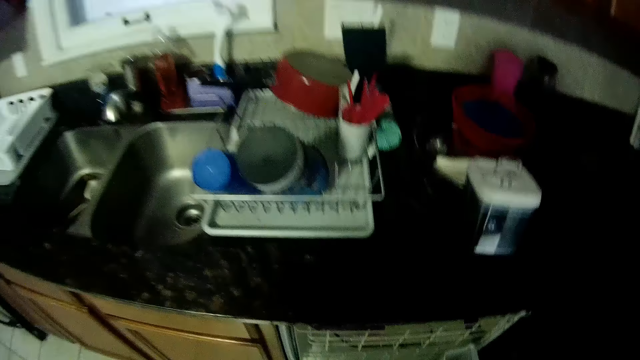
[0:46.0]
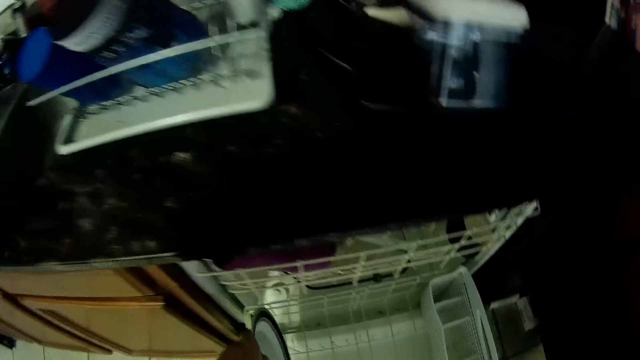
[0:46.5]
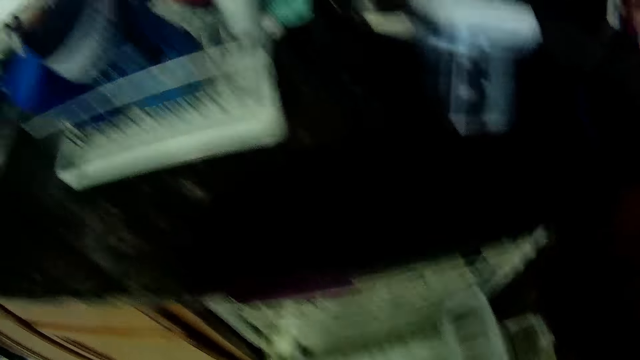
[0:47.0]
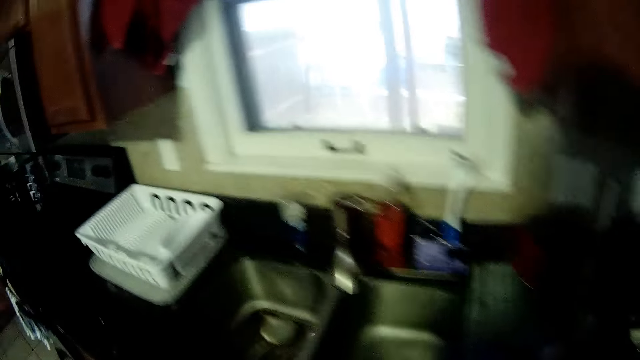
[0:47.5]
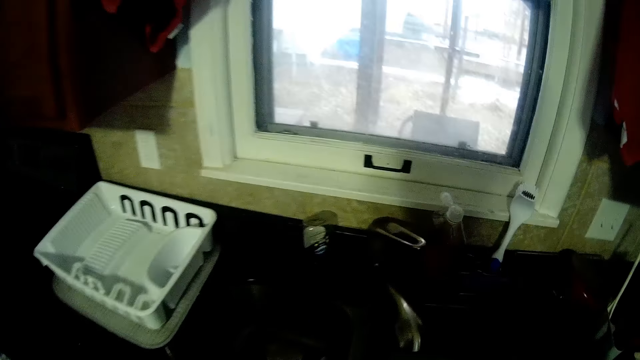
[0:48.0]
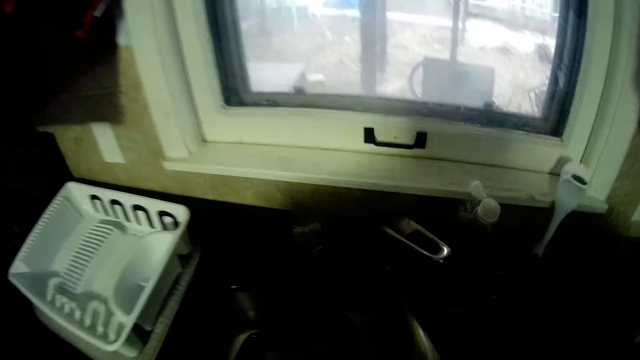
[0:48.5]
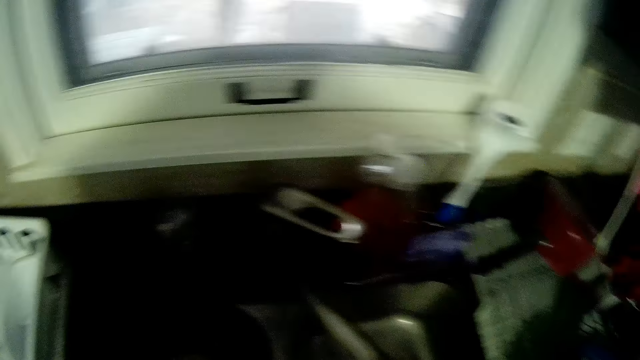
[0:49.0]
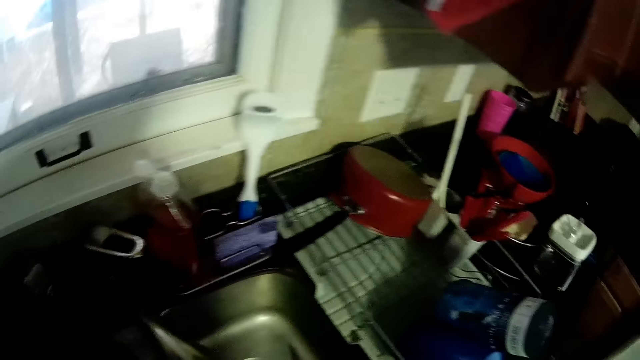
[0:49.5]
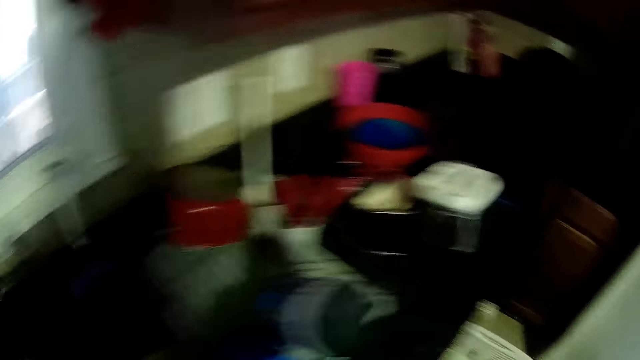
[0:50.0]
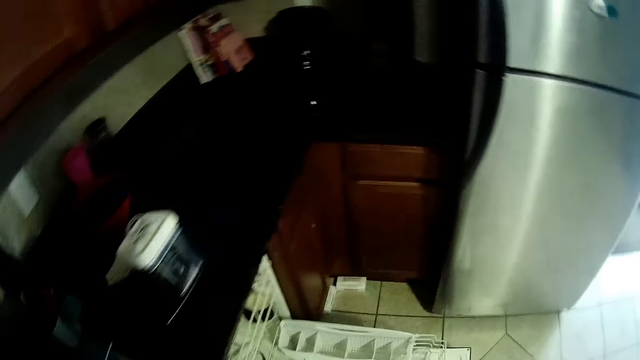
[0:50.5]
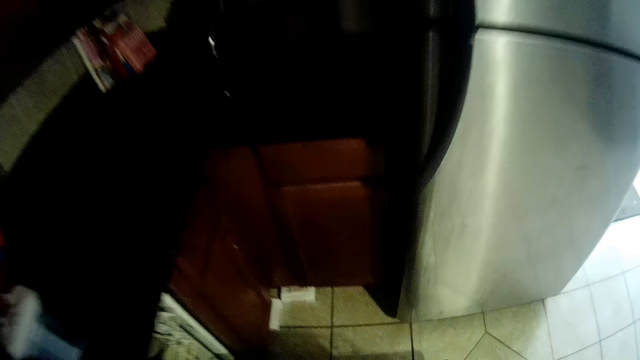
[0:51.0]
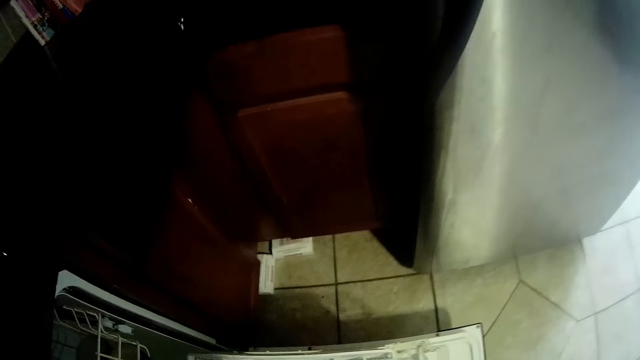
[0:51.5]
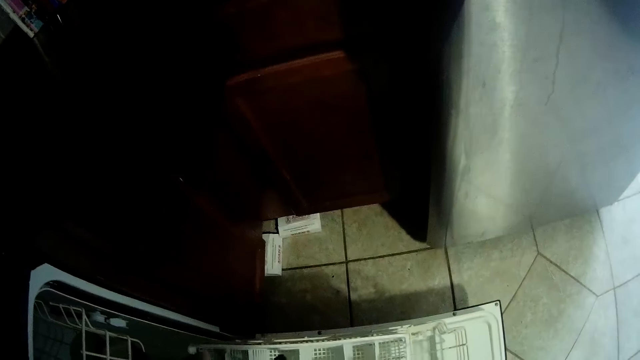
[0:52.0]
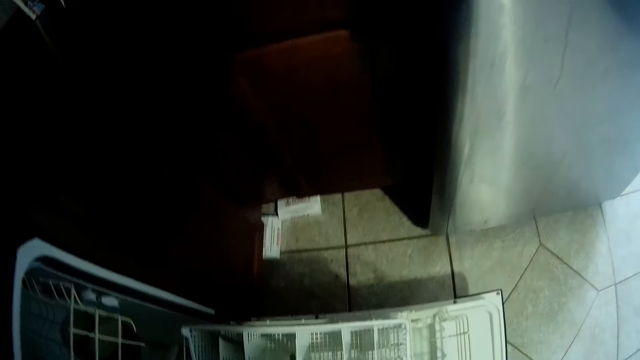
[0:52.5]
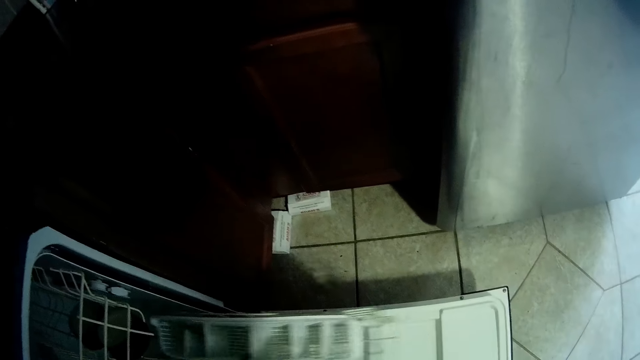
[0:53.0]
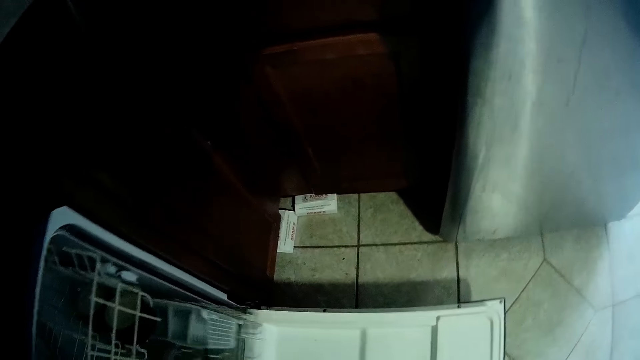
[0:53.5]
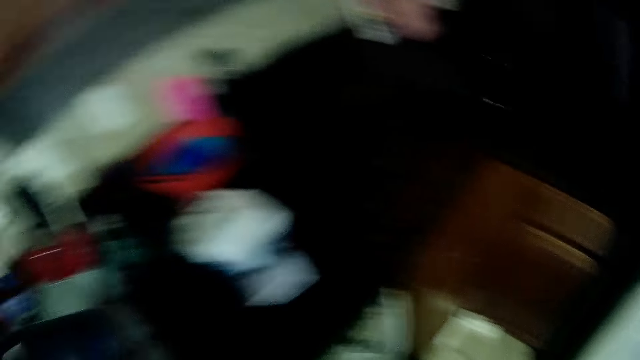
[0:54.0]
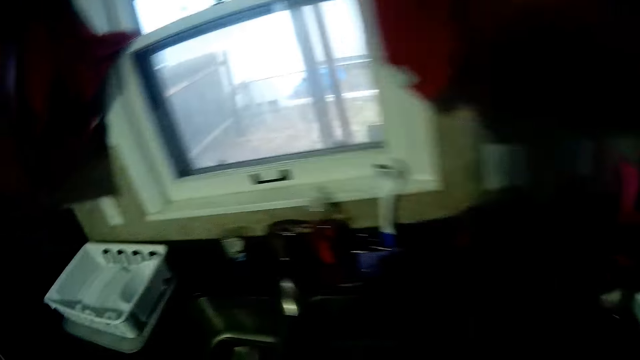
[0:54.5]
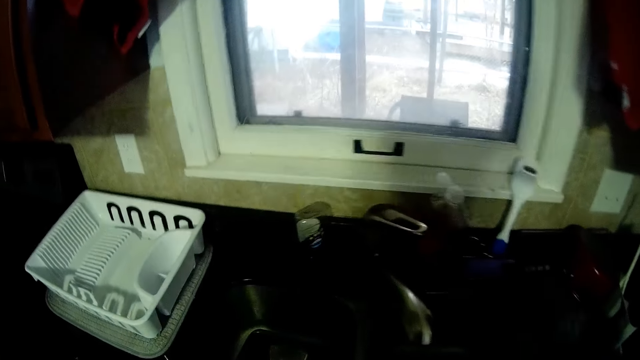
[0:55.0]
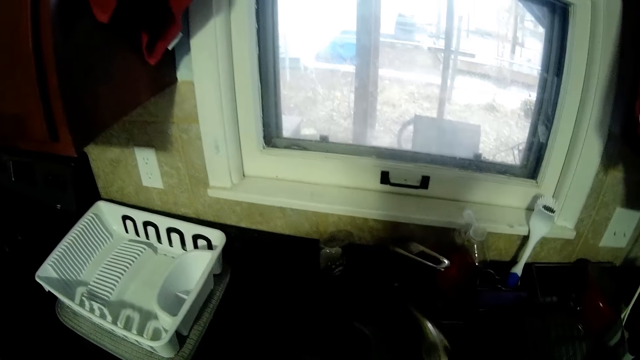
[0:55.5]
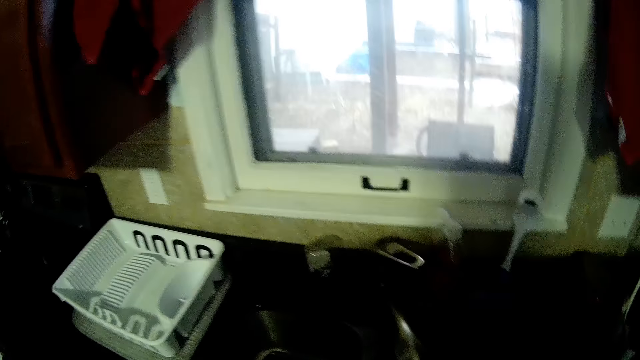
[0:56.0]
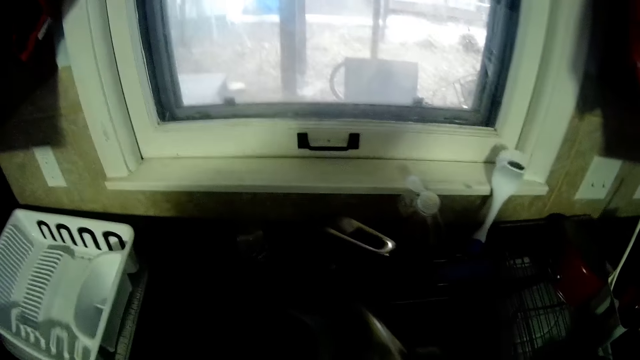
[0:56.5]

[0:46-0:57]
The camera wearer puts a plate to the utensils tray. They walk around. They close the utensils tray.

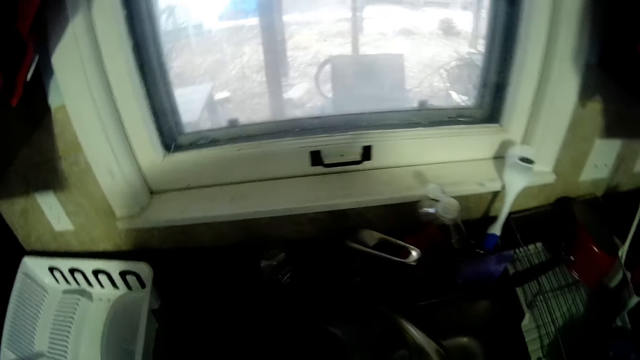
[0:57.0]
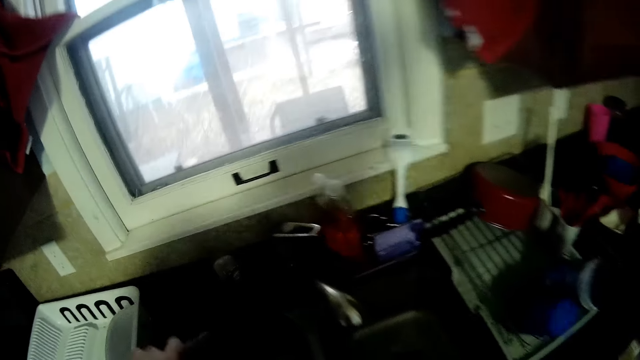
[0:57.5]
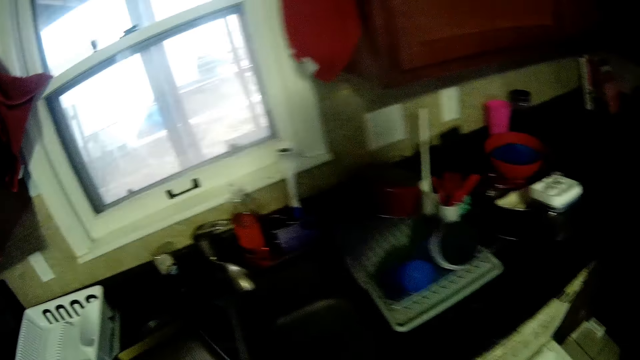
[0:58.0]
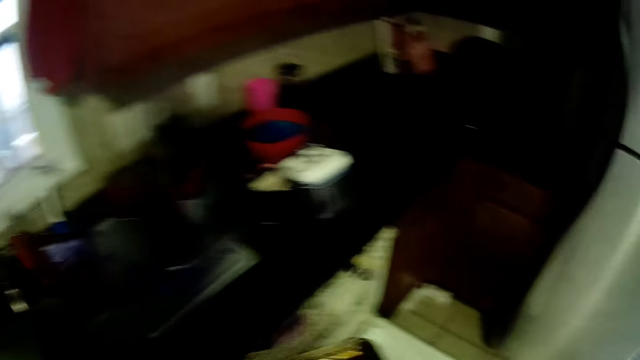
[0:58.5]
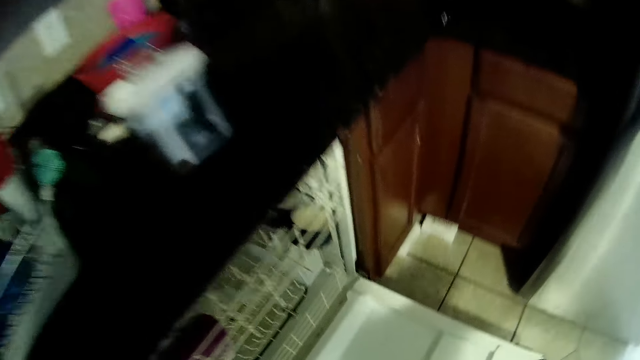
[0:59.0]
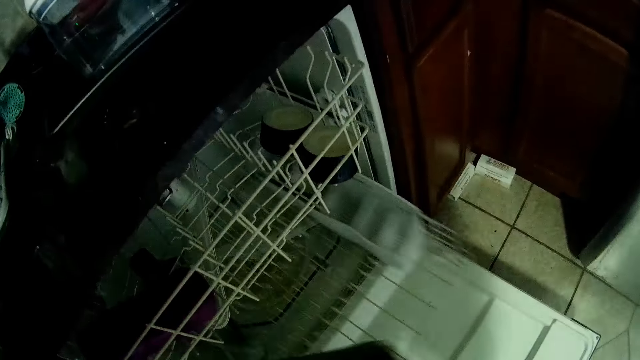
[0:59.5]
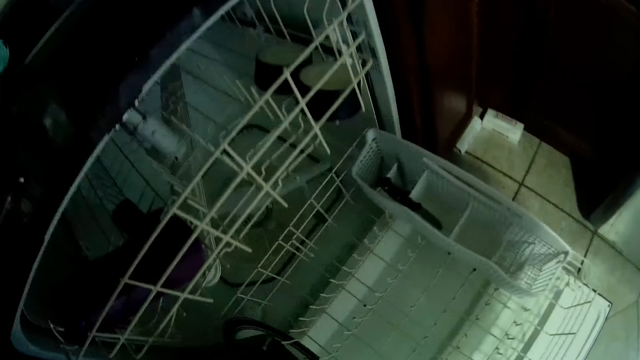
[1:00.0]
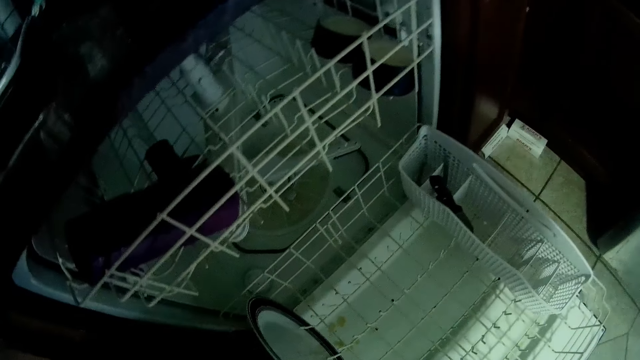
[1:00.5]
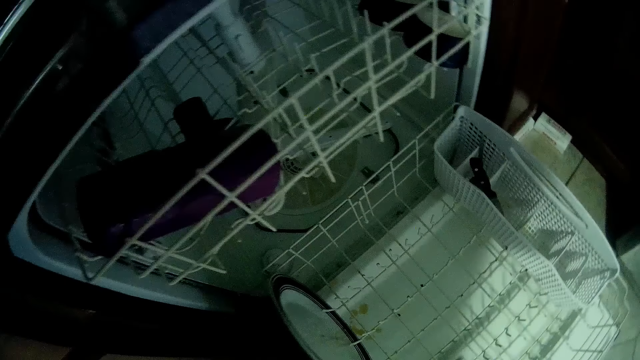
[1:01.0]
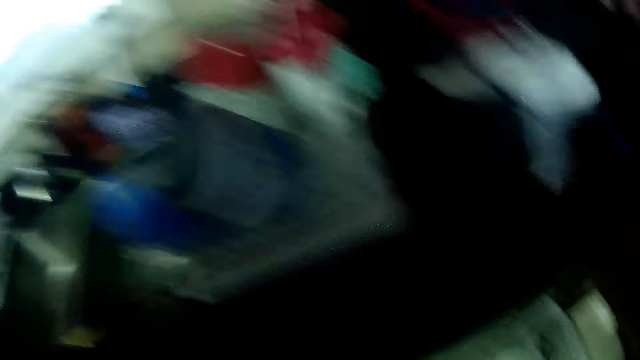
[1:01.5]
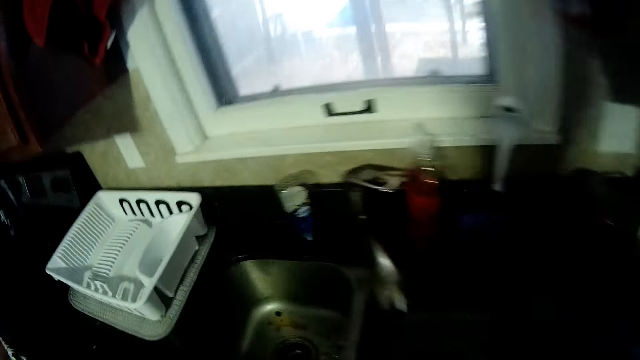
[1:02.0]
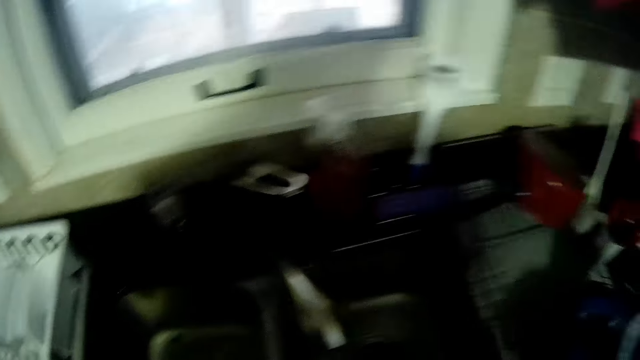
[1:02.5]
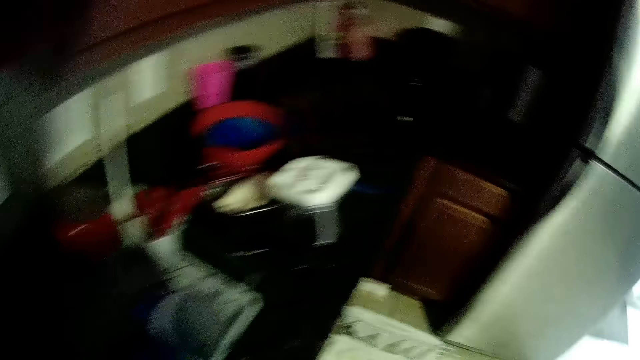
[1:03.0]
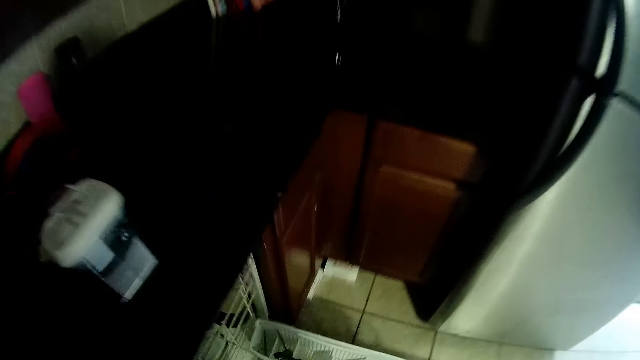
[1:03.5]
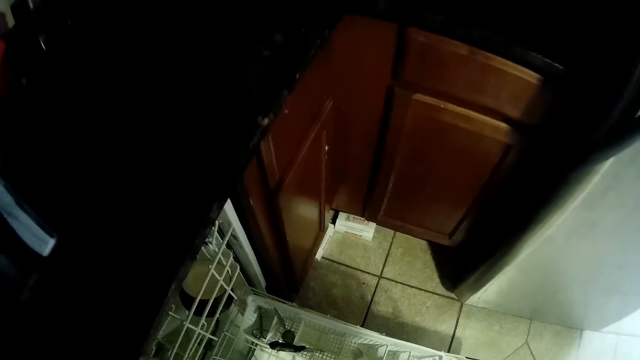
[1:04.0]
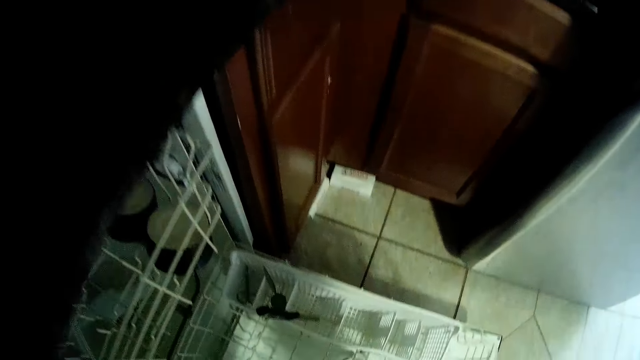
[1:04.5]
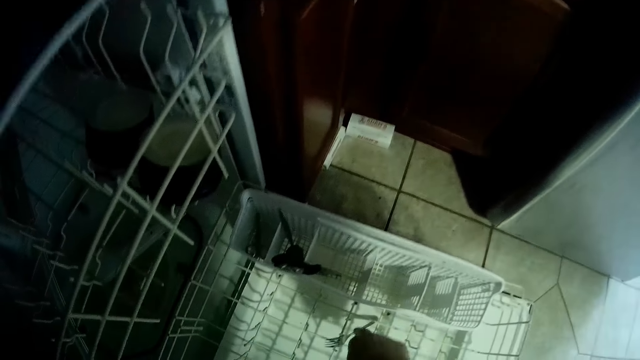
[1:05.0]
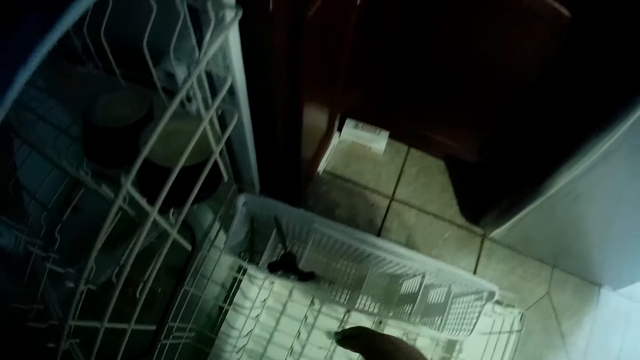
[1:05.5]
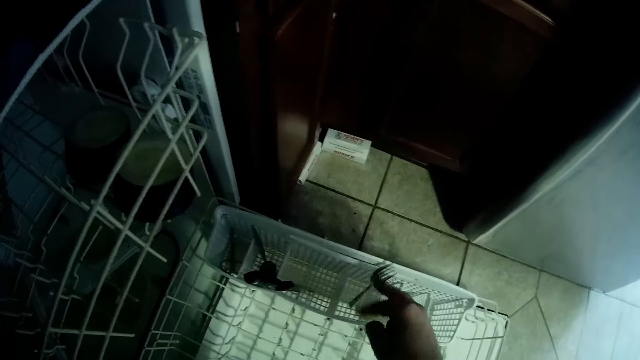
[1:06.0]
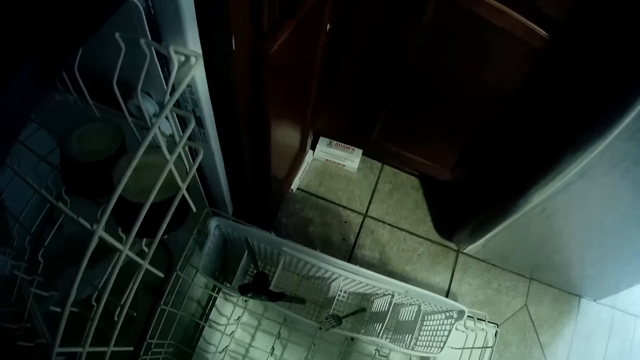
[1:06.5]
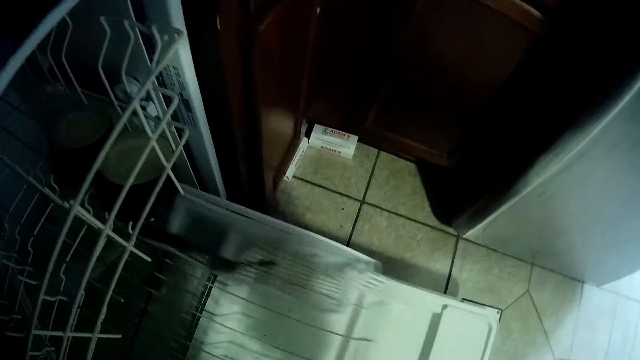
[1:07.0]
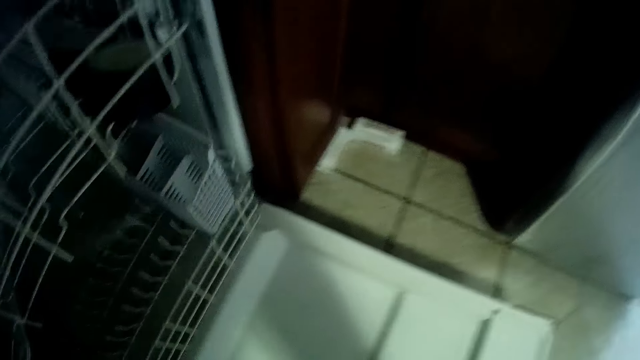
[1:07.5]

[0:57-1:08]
The camera wearer opens the utensils tray. They put the fork to the utensils tray. They close the utensils tray.
